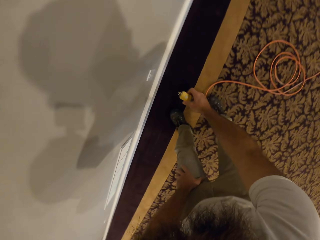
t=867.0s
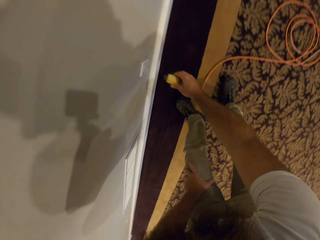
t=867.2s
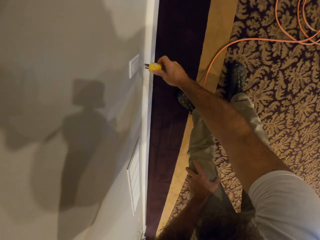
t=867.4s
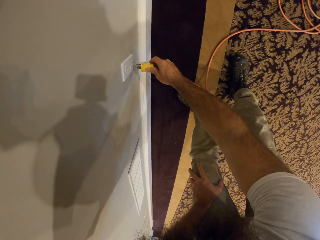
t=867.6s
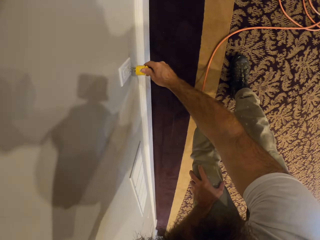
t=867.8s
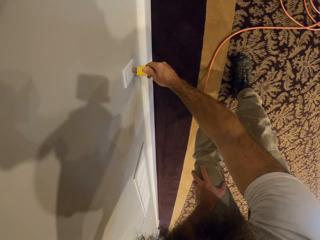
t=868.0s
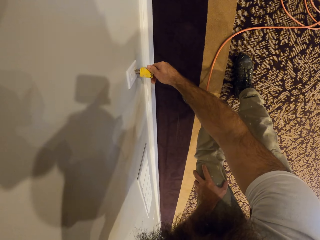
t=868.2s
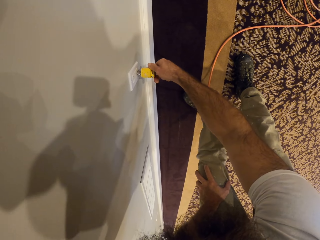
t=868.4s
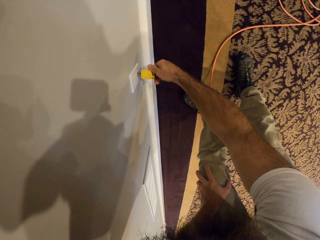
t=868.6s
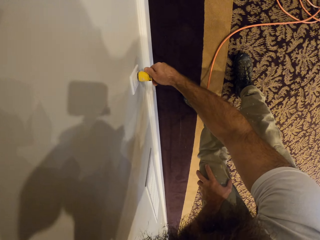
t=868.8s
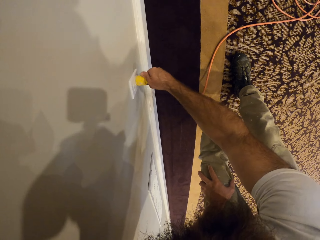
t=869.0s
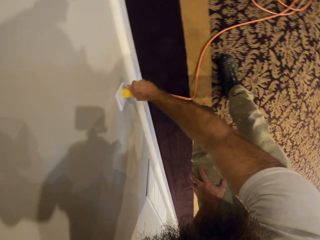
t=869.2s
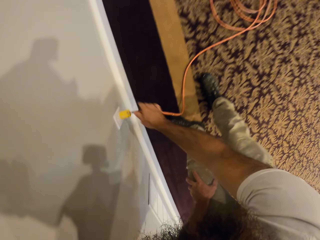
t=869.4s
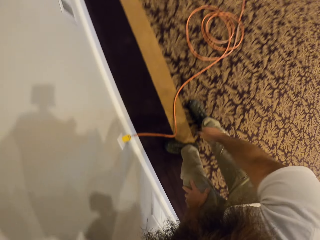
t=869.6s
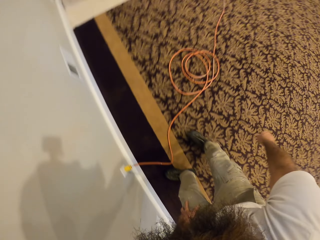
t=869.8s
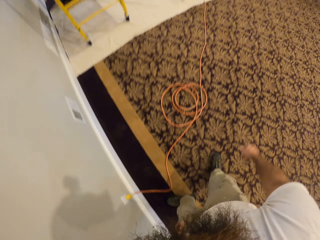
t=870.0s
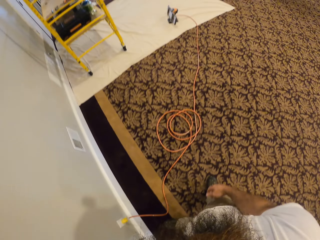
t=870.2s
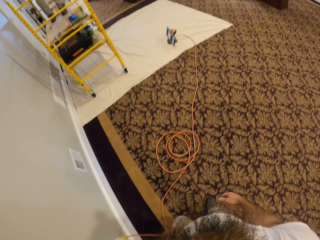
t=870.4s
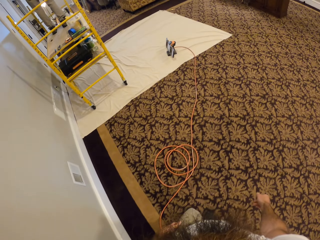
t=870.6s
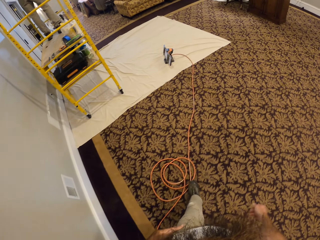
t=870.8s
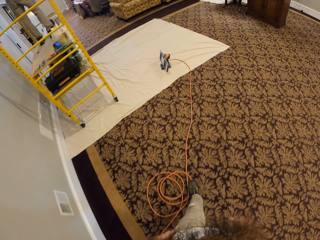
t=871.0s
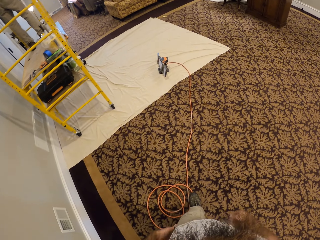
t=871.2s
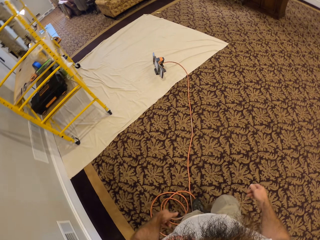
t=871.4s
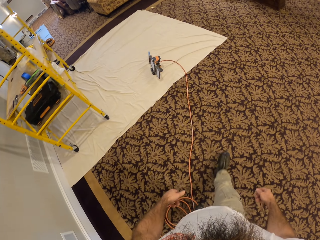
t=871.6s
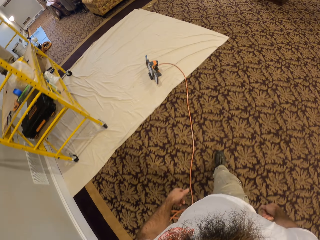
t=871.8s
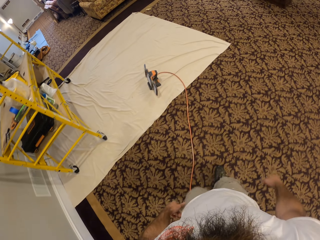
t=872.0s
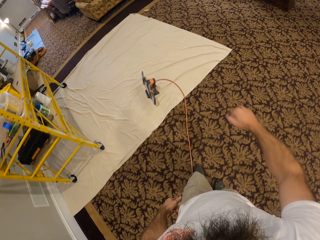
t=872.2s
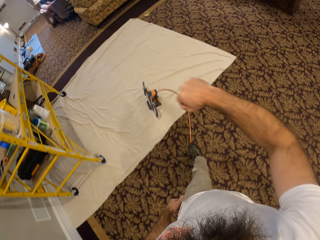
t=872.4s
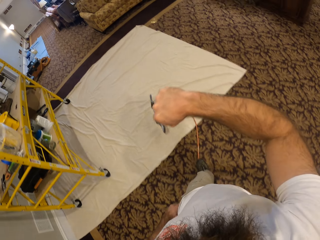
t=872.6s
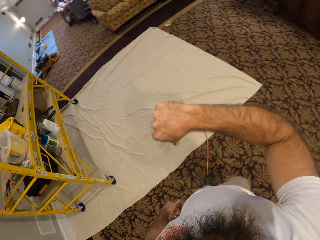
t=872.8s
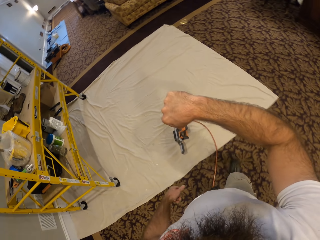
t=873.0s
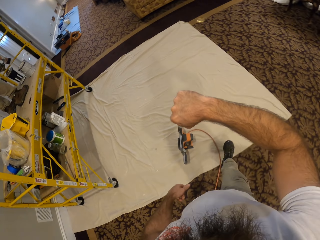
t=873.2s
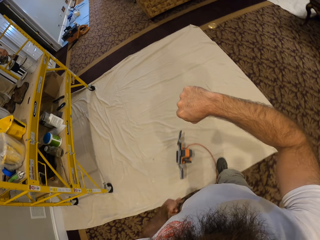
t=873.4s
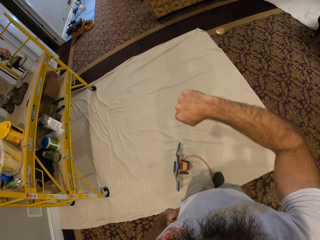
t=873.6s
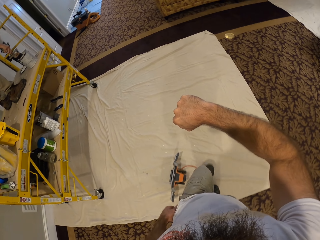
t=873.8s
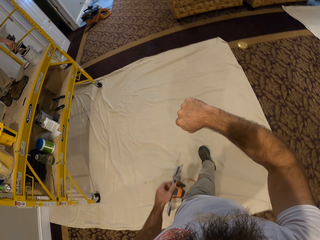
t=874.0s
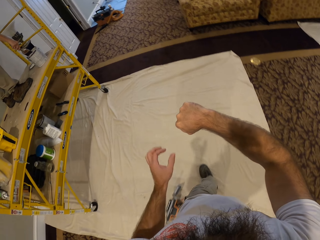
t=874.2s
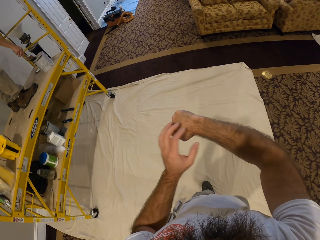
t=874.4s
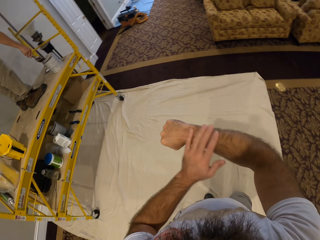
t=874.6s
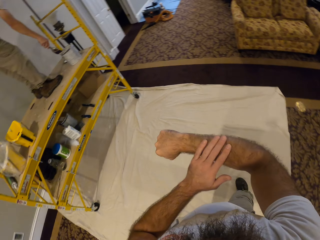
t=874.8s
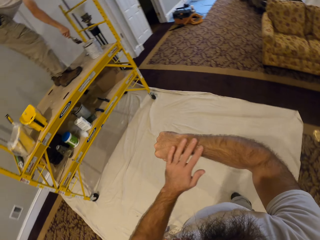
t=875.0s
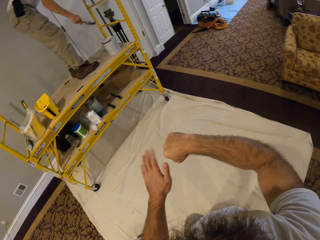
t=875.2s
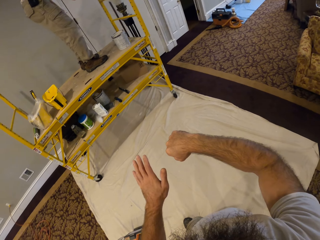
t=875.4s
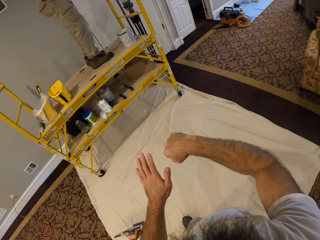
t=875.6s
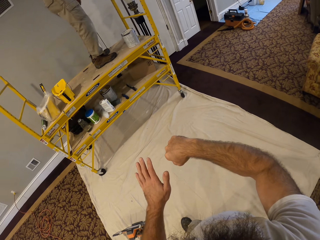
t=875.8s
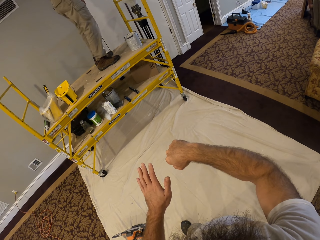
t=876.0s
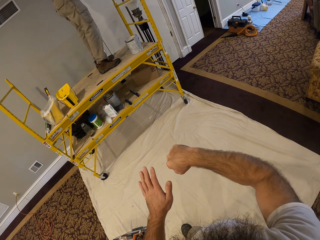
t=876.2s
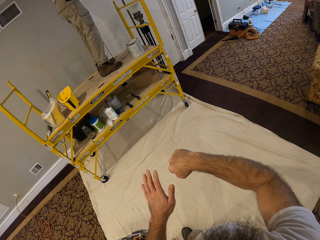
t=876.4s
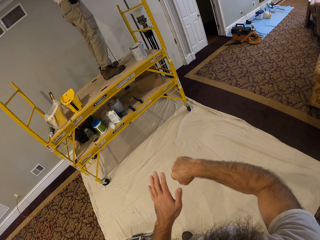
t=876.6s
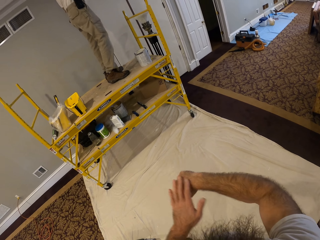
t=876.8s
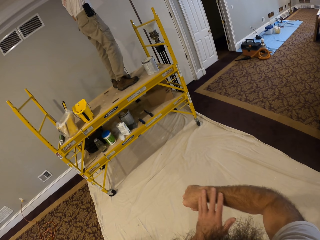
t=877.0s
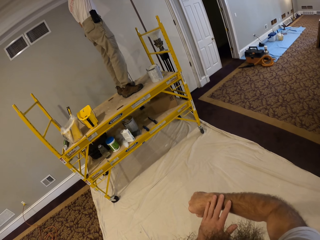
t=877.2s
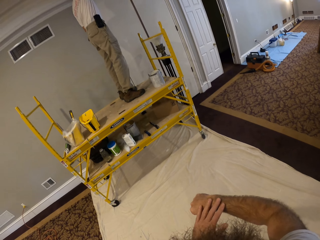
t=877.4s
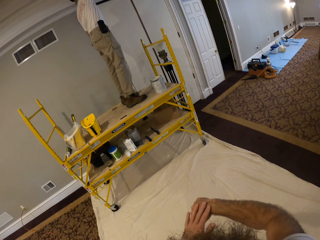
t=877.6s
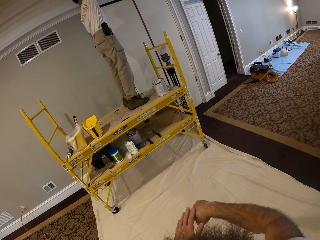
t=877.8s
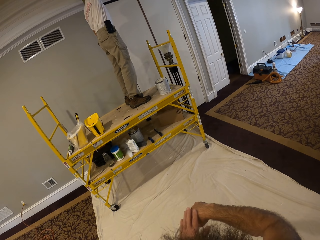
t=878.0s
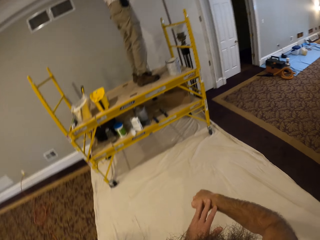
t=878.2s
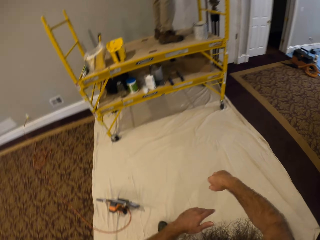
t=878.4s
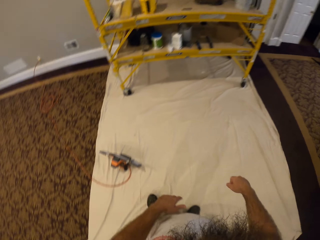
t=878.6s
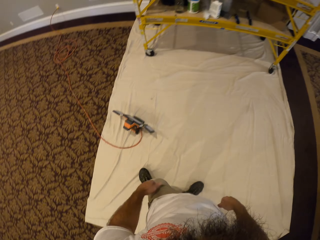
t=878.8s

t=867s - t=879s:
The camera wearer plugs the head of the wire to the socket on the wall. He raises his right hand up. He scratches his hand. He cleans his right hand with his left hand.

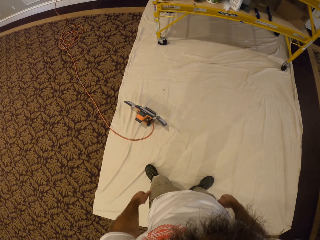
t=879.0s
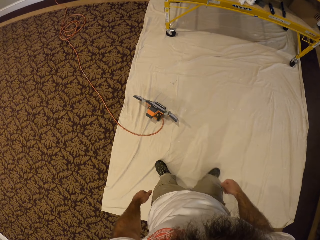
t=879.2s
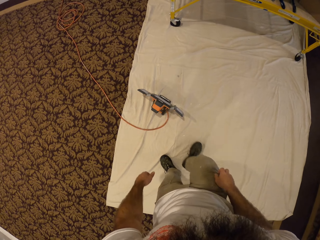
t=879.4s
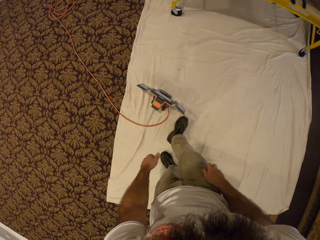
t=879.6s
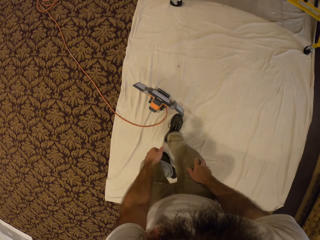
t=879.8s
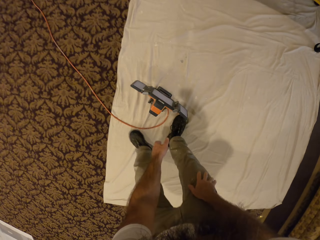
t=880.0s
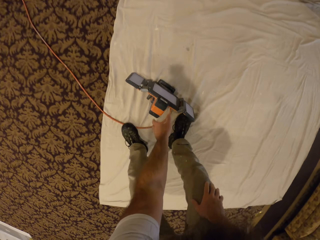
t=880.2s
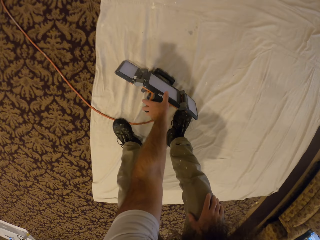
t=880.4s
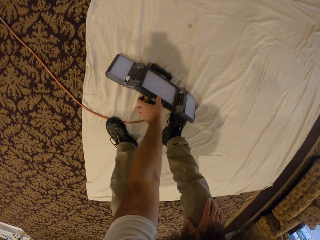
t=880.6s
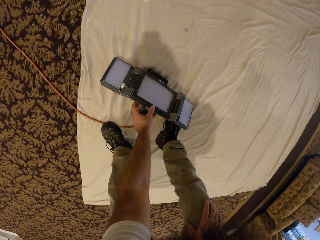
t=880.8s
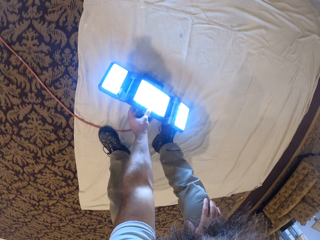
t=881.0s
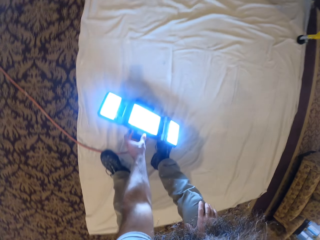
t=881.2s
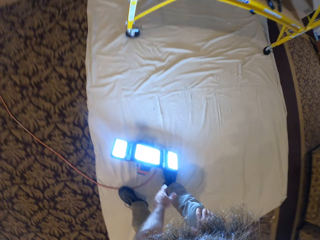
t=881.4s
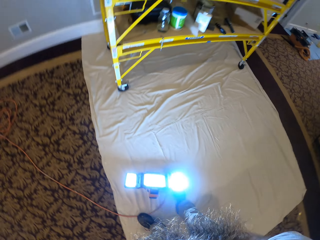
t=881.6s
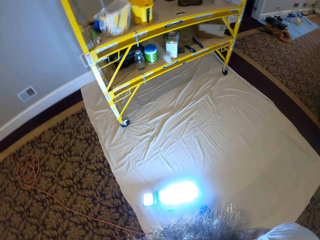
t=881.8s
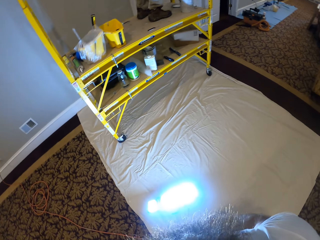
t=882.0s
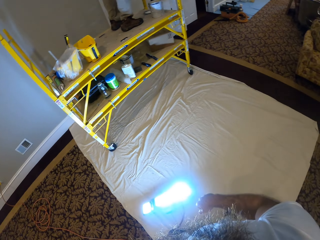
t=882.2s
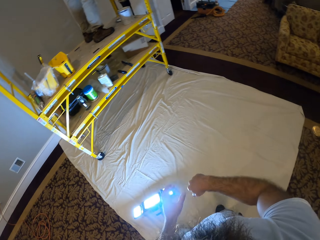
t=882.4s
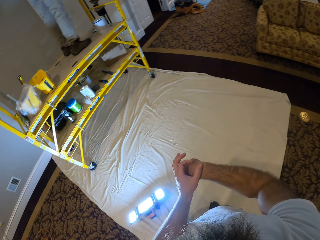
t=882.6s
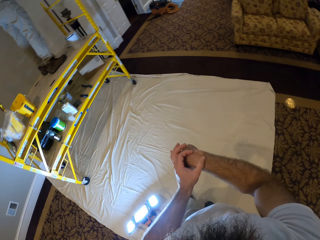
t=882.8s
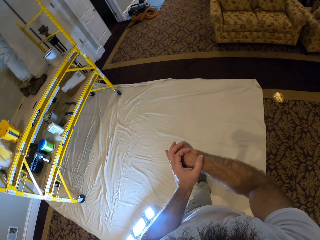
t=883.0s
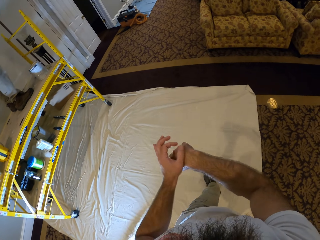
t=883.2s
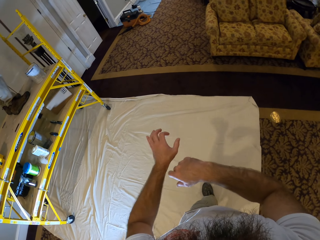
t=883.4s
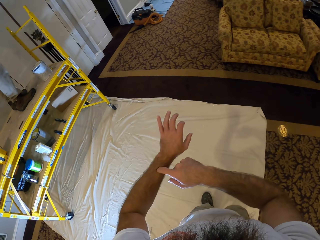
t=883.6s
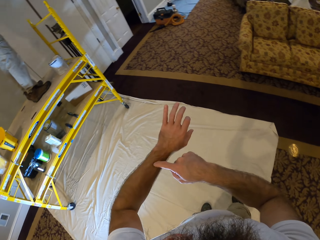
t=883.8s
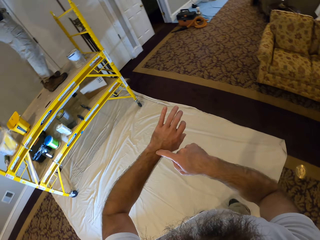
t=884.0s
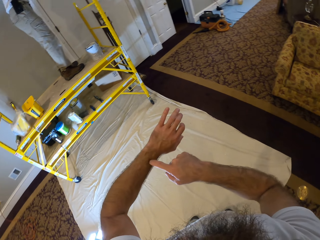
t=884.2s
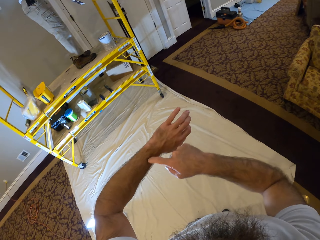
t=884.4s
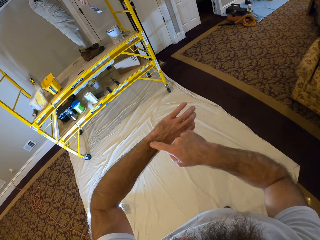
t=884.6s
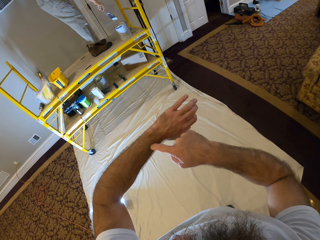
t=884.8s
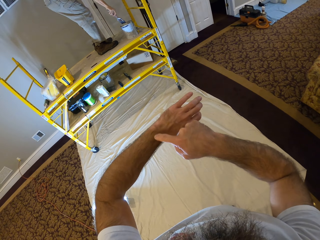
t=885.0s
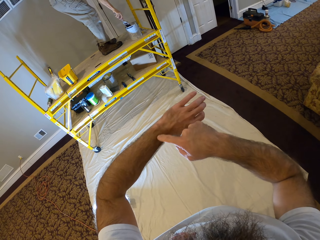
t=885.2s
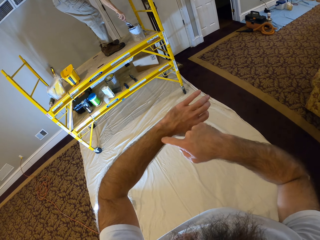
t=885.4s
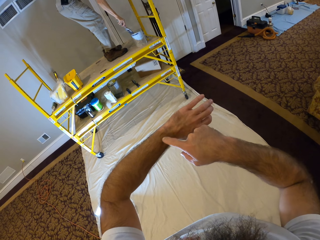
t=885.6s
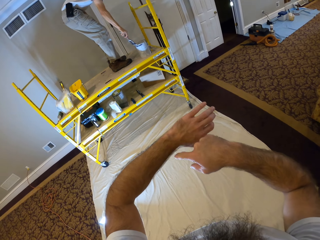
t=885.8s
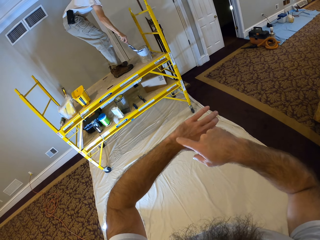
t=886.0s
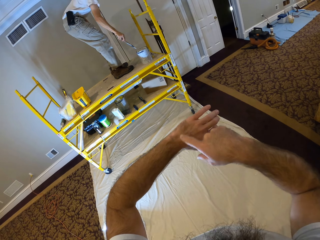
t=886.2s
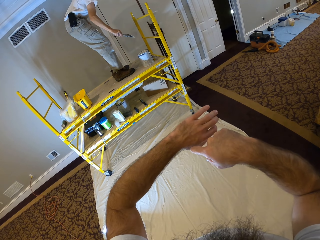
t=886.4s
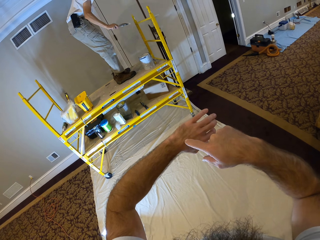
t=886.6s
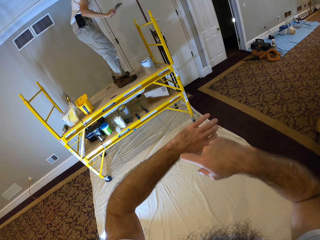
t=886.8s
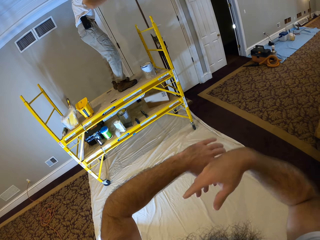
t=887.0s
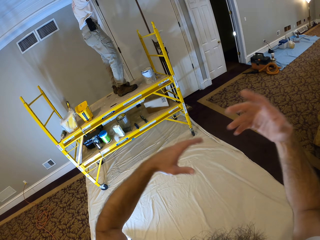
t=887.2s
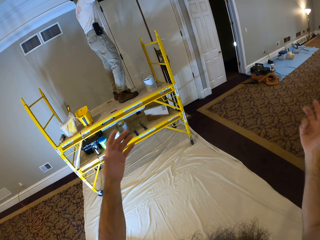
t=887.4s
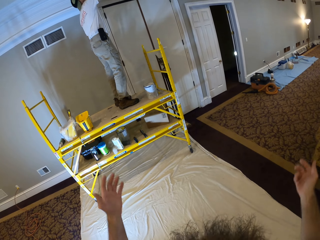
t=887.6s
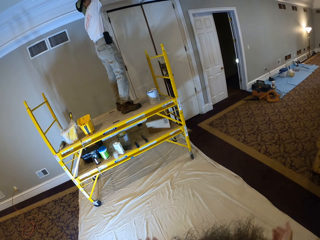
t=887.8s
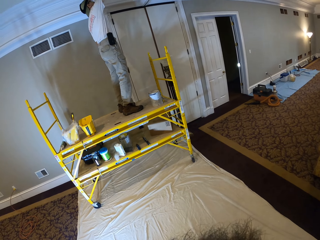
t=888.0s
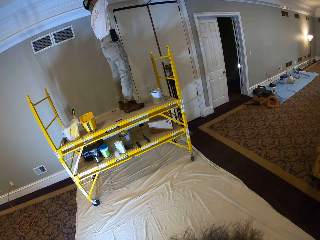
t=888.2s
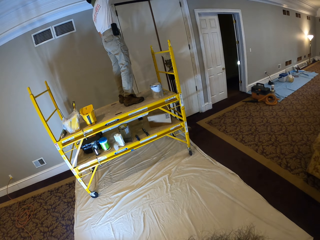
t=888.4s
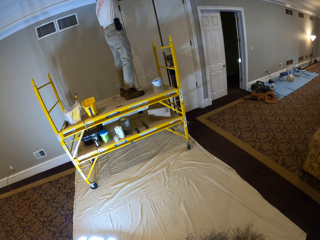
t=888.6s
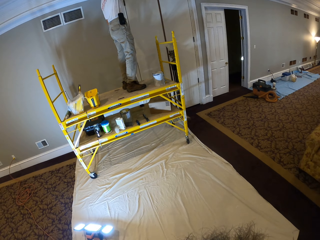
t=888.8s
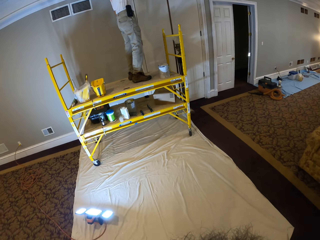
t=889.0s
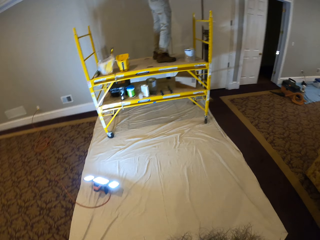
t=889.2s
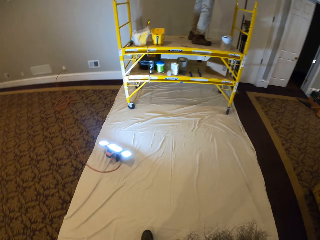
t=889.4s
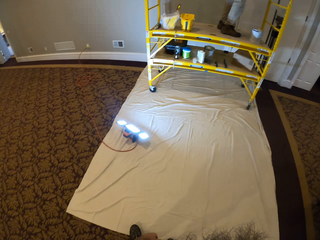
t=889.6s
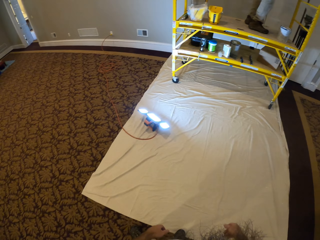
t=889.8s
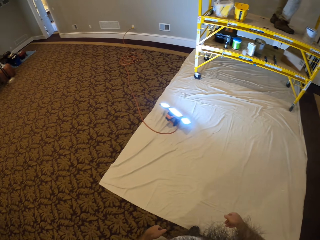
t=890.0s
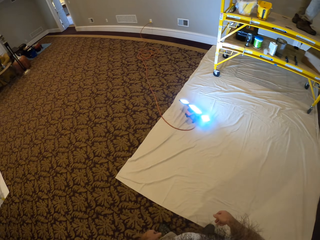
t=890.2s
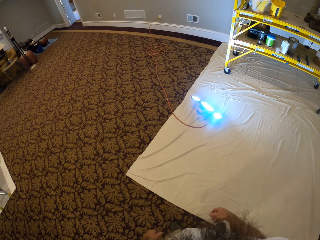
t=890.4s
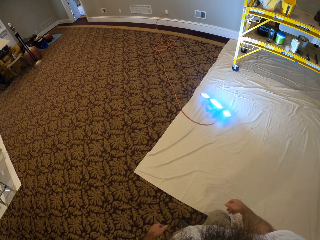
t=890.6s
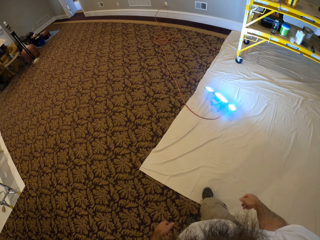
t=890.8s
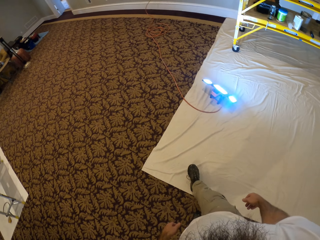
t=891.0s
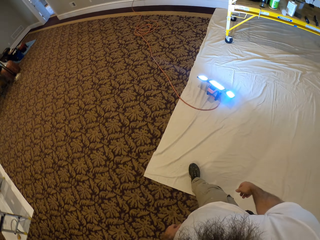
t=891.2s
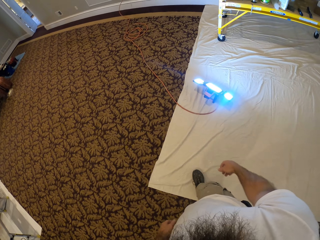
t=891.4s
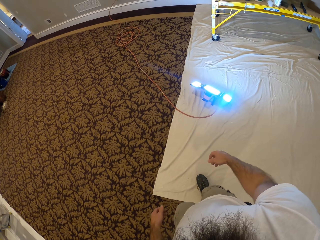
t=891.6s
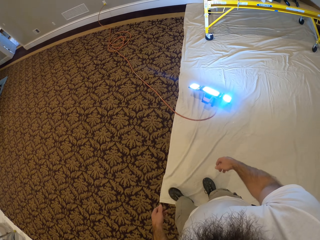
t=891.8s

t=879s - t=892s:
The camera wearer turns on the light with his left hand. He cleans his right hand with his left hand. He scratches his left hand with his right hand. He scratches his hand again. A man dips a paintbrush in paint. The camera wearer paints something with the paintbrush.
